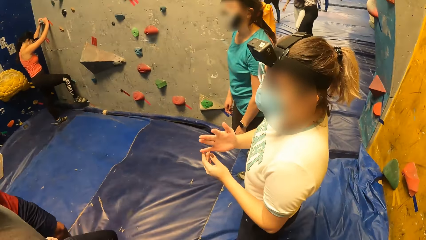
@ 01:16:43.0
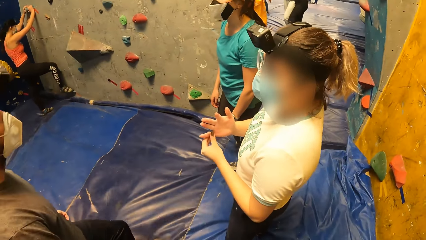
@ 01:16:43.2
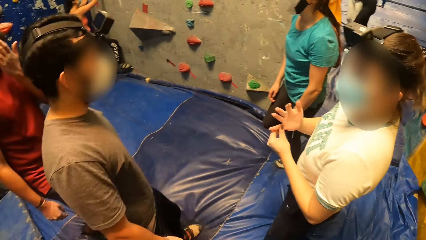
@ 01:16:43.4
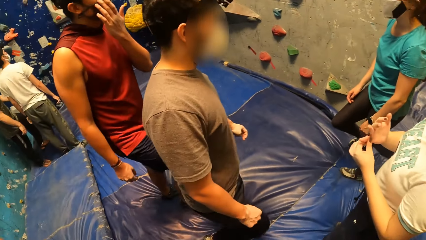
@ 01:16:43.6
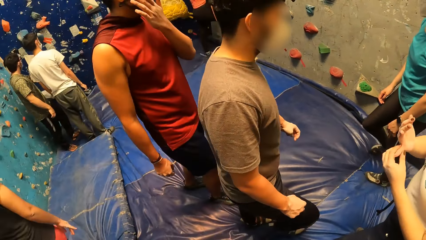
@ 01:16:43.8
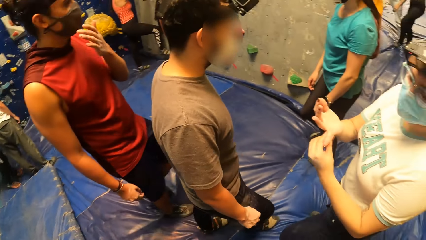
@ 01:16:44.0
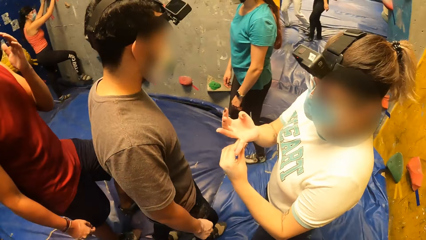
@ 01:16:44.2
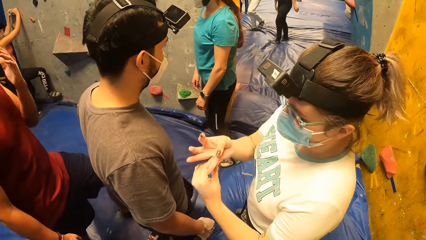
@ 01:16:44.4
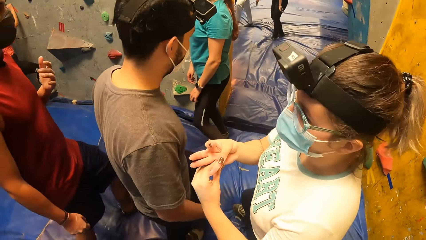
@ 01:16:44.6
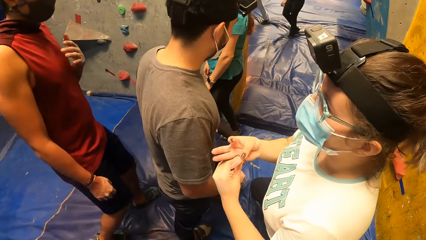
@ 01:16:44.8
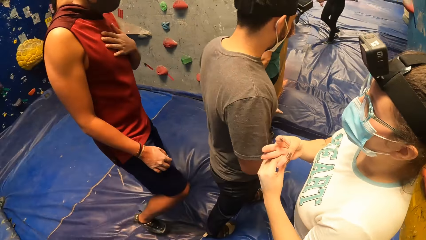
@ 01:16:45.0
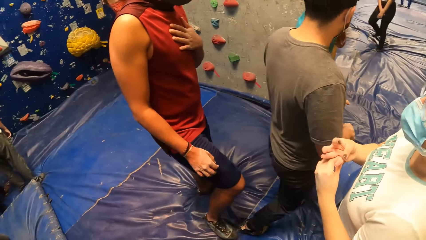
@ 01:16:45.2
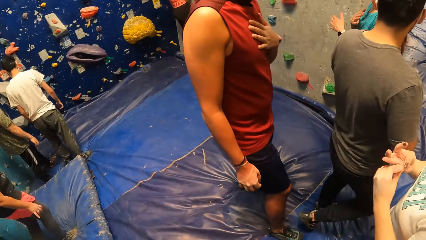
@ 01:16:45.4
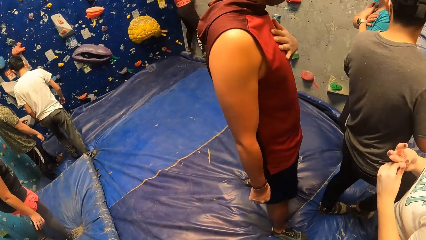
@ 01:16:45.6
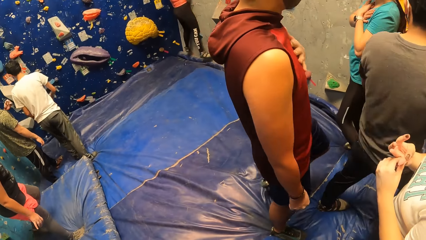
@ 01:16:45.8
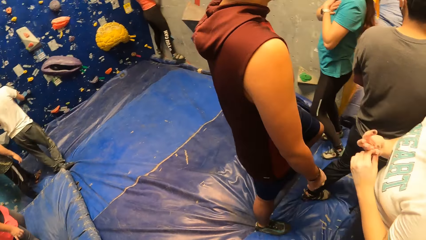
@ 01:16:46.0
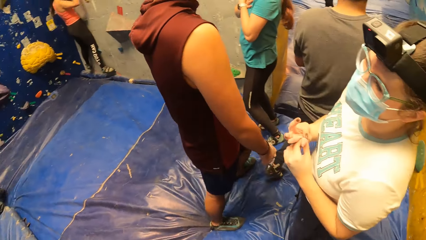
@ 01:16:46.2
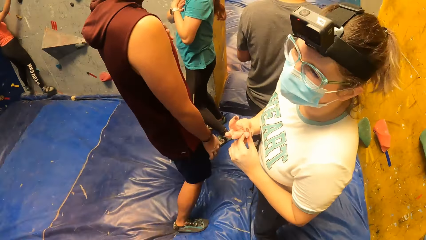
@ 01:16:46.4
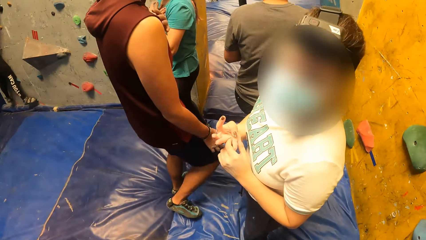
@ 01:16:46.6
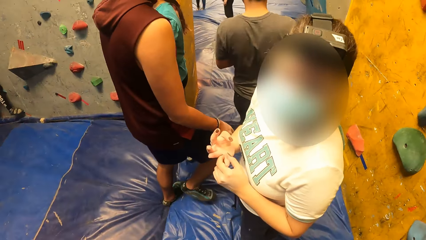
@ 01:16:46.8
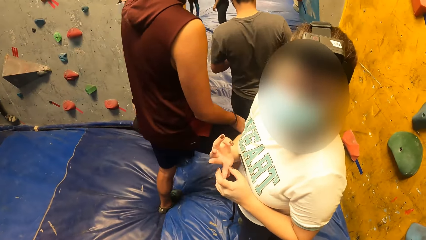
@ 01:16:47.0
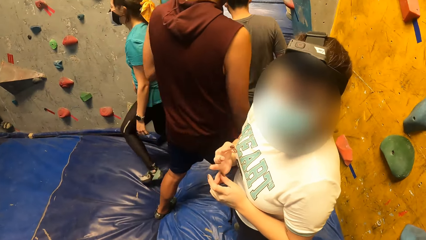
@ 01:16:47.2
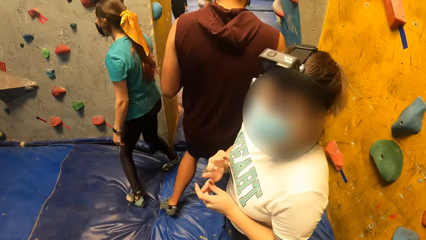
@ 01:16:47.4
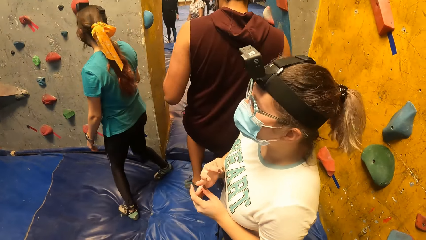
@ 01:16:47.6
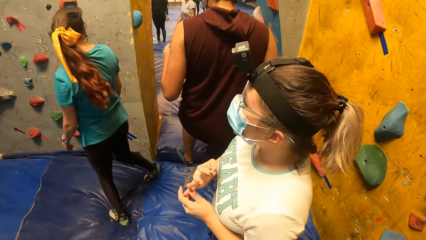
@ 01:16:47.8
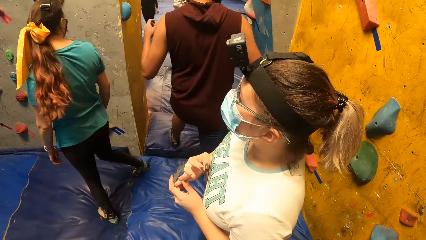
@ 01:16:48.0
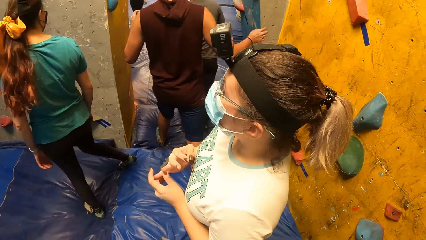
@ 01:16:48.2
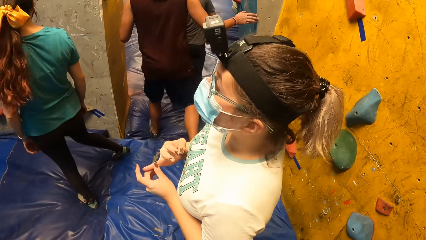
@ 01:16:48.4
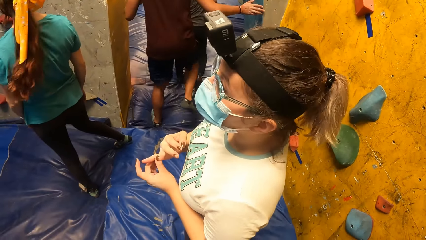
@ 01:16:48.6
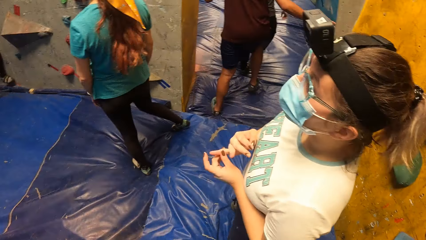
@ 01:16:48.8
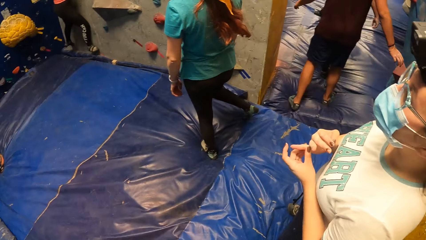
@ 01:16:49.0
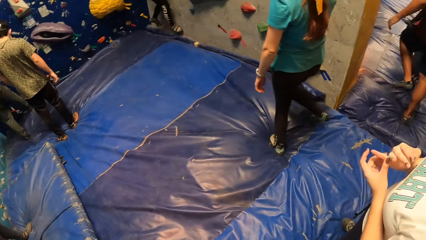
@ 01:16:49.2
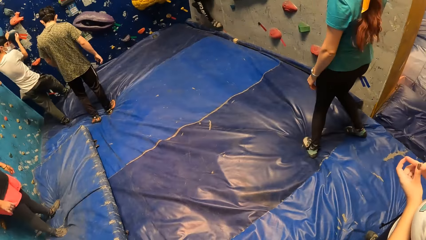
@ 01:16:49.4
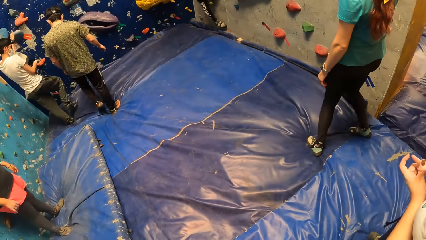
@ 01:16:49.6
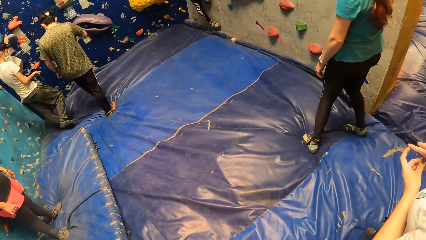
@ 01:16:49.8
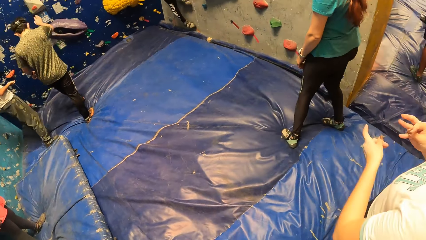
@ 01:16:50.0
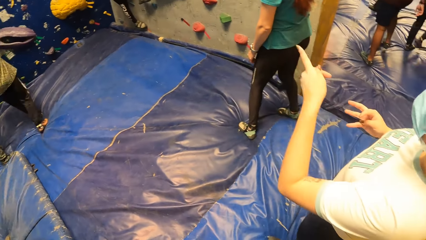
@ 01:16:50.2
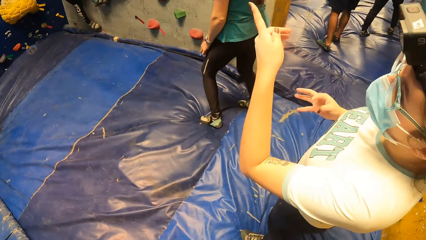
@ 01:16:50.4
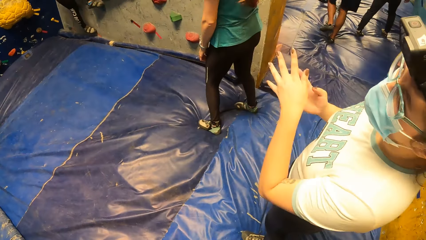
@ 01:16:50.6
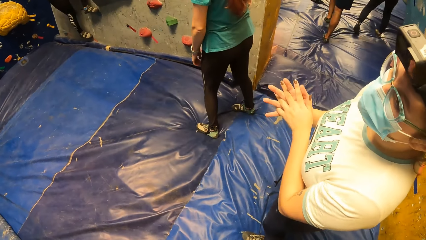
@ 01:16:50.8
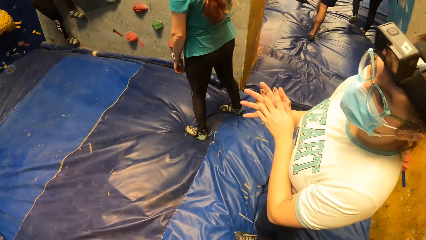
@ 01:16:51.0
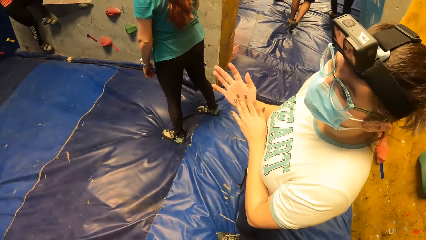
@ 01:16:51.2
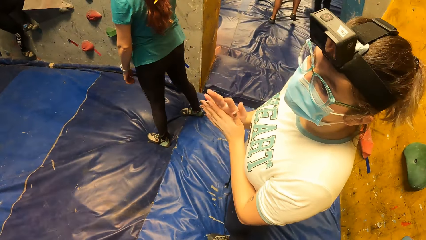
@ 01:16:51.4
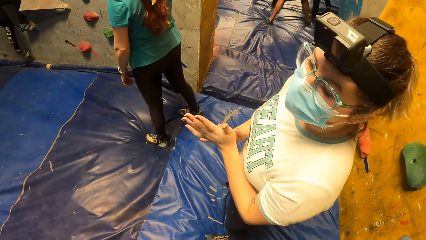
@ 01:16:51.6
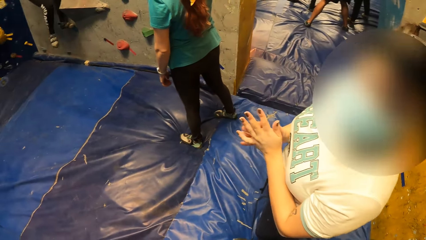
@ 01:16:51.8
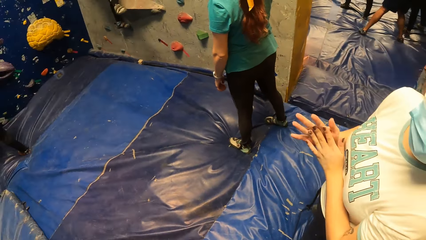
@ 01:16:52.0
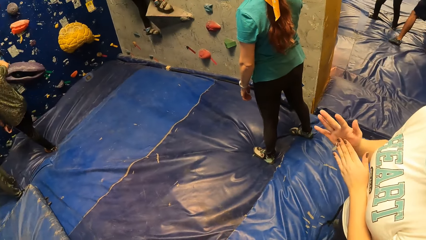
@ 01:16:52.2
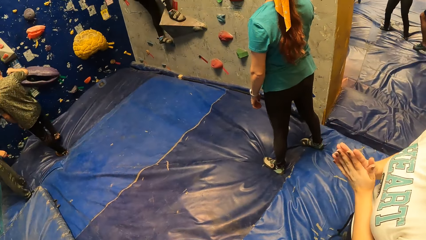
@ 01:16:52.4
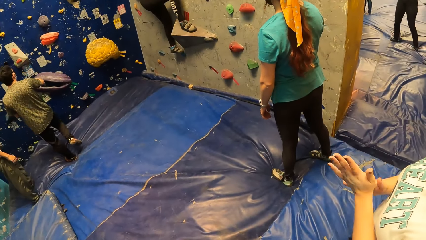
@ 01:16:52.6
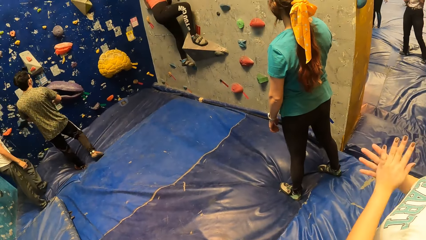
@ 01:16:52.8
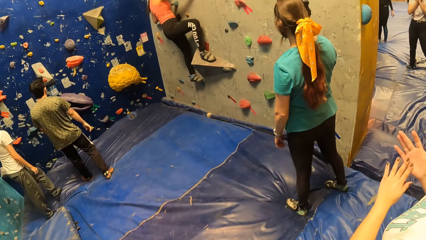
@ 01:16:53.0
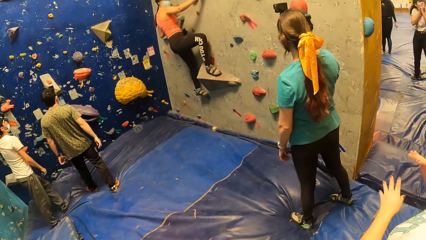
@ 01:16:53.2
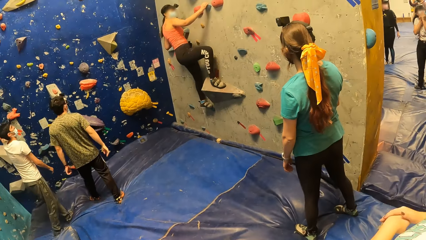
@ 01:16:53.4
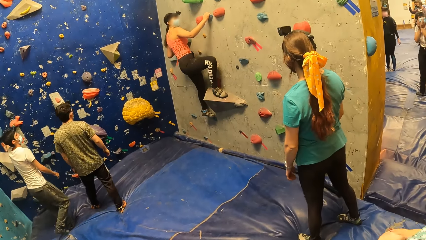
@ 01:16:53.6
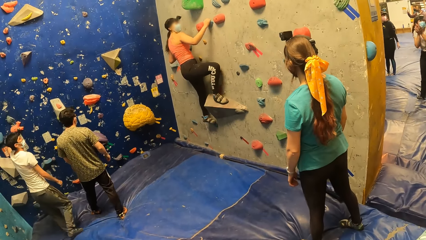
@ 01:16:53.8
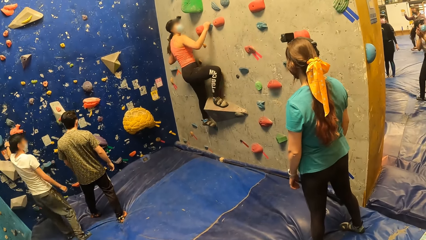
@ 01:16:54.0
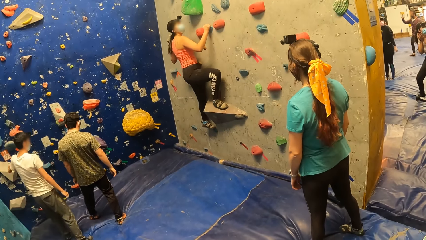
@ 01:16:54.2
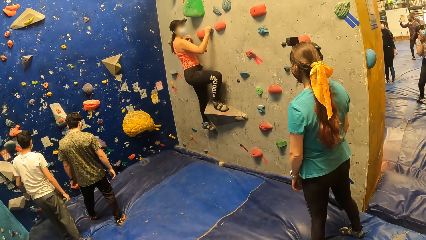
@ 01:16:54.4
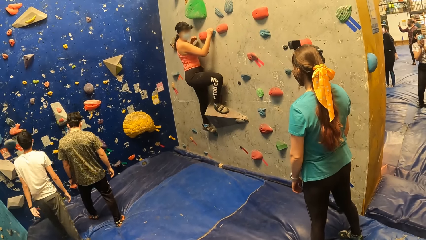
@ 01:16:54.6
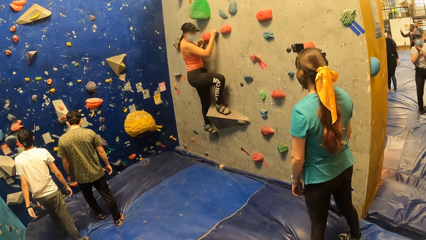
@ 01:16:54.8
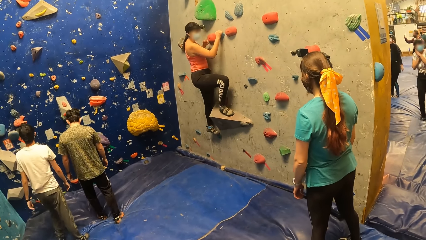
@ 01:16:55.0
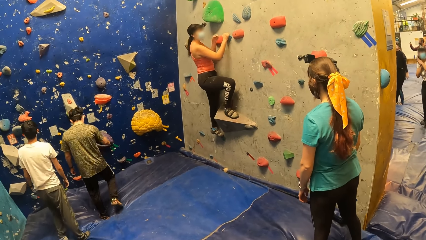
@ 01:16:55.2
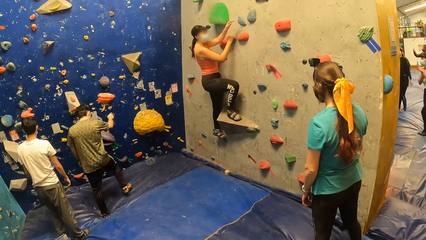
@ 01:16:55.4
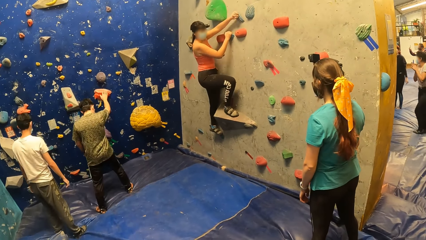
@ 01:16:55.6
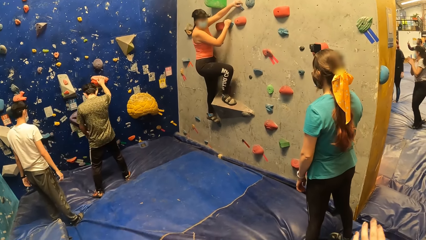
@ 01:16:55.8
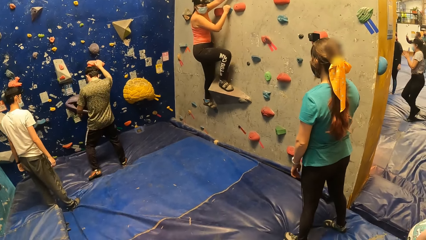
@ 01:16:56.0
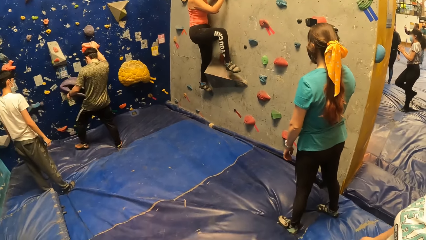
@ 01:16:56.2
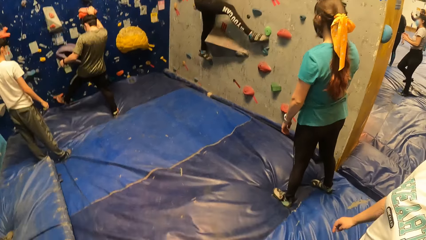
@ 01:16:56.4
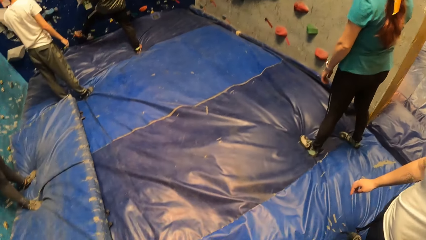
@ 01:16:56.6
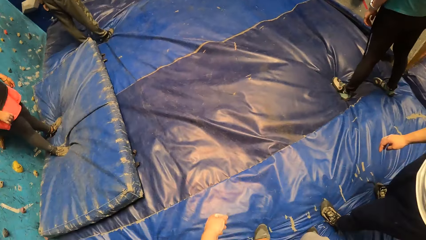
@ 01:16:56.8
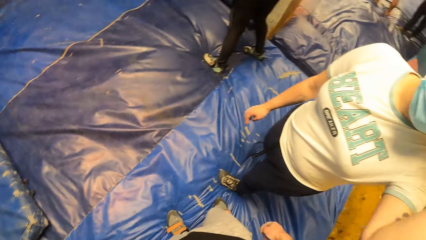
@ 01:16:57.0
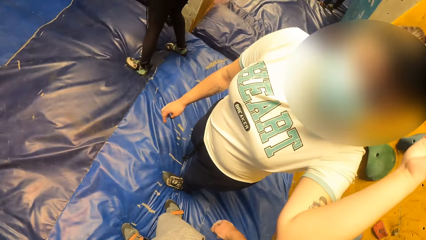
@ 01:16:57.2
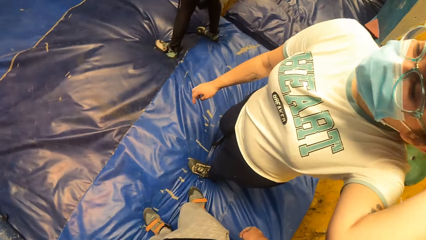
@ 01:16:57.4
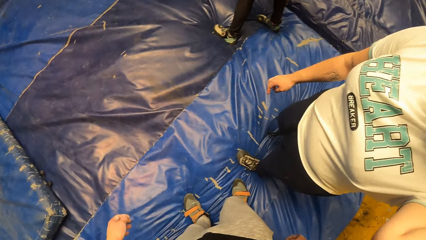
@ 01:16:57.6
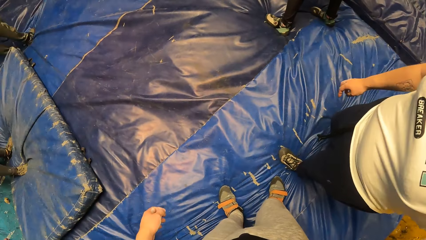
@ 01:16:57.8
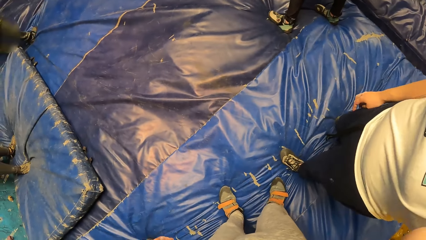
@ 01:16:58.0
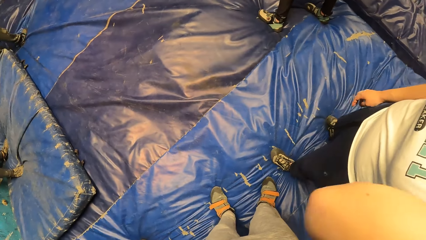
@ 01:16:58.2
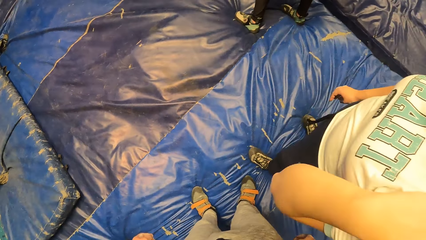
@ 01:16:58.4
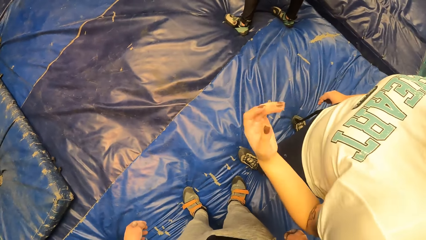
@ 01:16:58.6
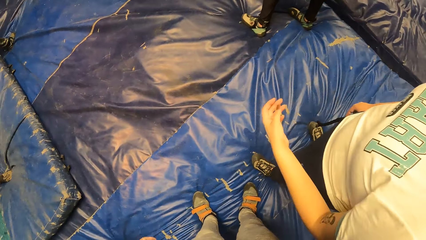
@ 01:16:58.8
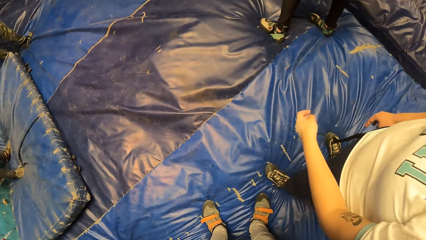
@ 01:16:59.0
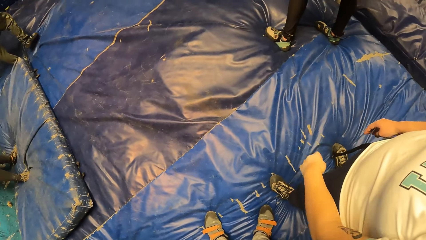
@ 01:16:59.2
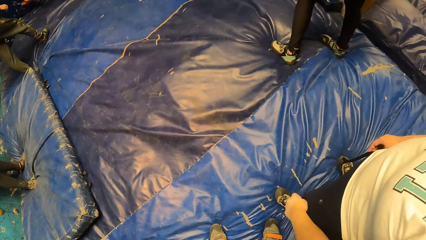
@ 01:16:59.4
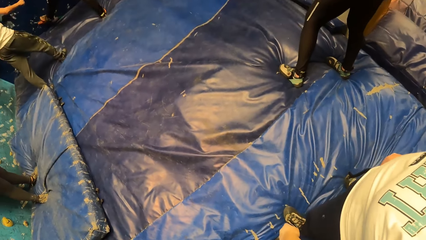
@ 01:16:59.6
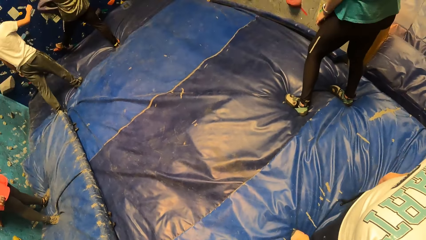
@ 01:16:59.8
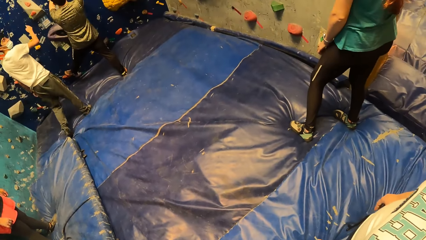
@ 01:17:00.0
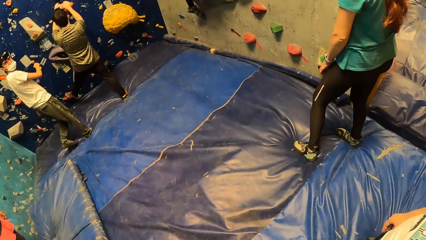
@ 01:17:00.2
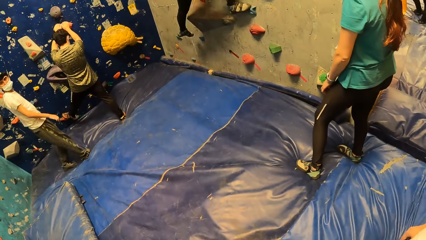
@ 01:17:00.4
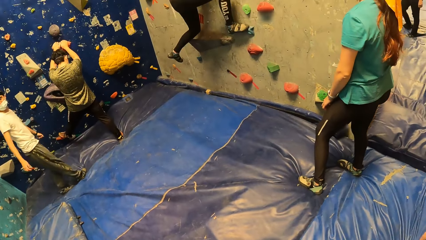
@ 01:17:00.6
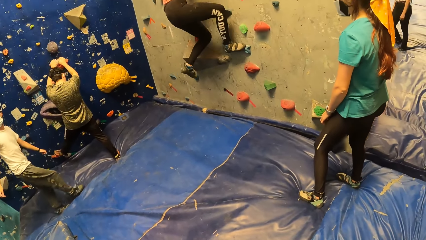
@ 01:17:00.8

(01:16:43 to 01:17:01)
The camera wearer interacts with a person. A lady moves the hand. The camera wearer looks around.
